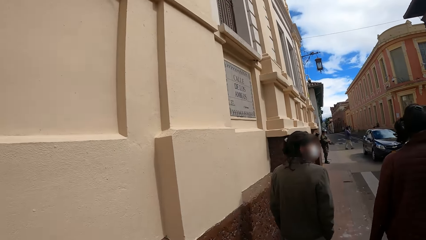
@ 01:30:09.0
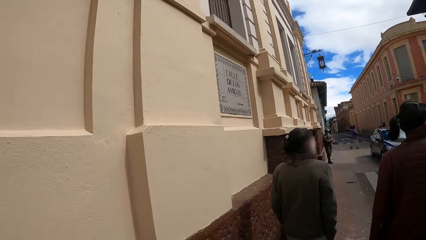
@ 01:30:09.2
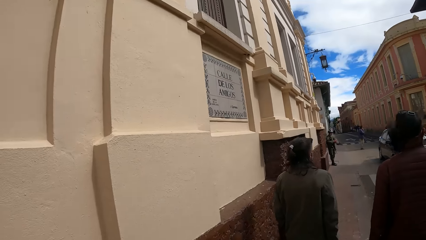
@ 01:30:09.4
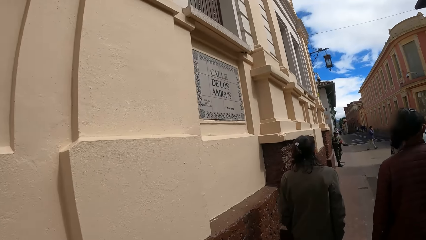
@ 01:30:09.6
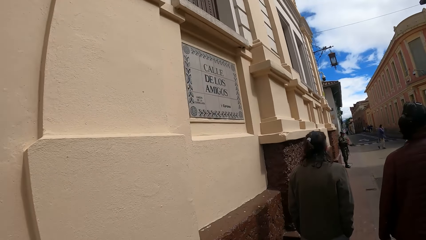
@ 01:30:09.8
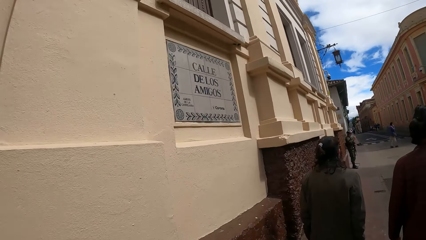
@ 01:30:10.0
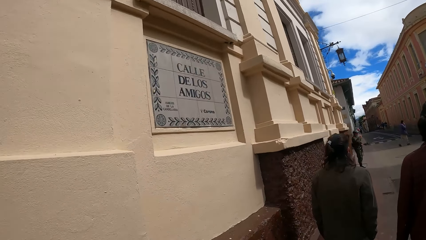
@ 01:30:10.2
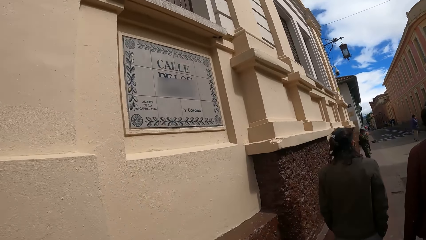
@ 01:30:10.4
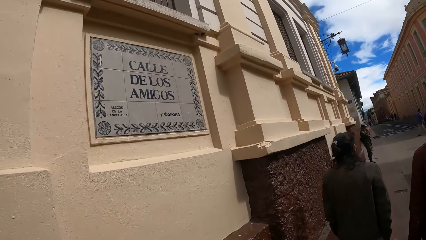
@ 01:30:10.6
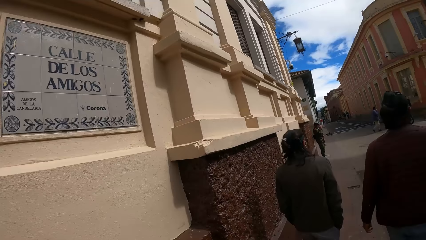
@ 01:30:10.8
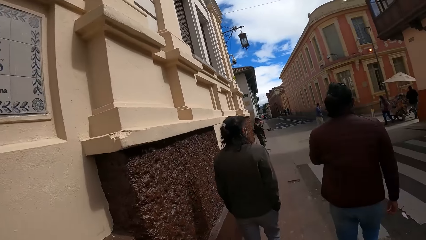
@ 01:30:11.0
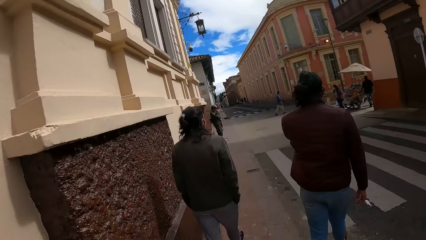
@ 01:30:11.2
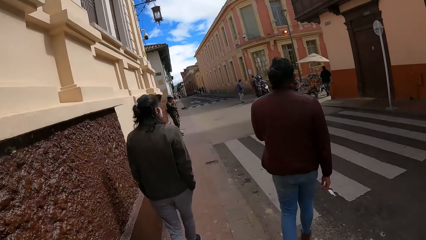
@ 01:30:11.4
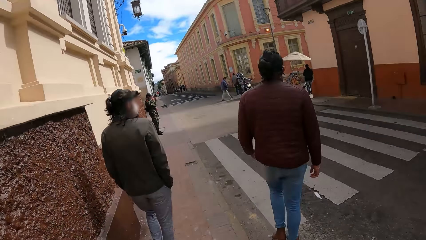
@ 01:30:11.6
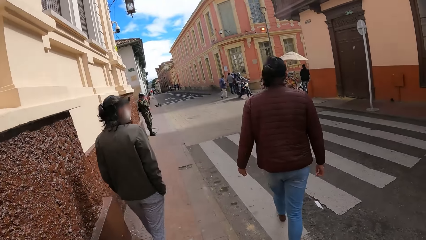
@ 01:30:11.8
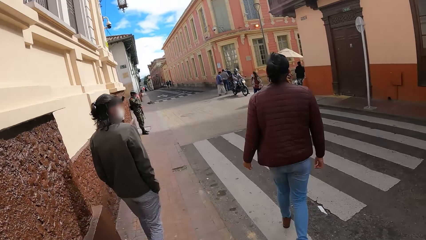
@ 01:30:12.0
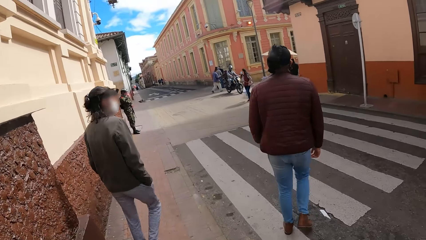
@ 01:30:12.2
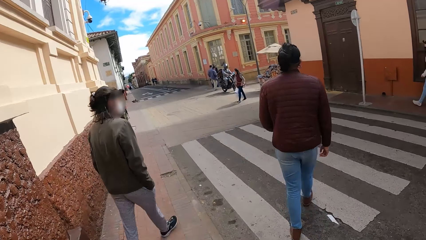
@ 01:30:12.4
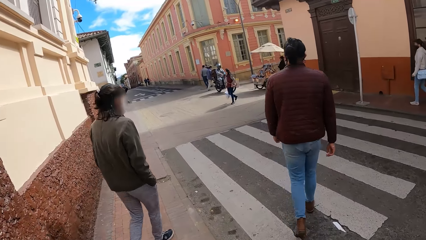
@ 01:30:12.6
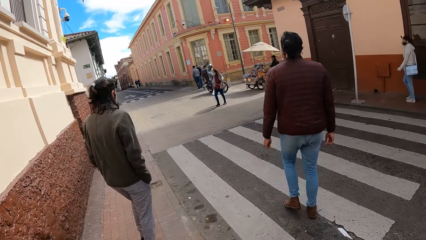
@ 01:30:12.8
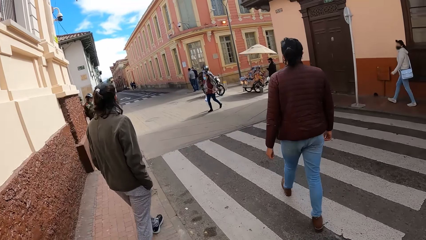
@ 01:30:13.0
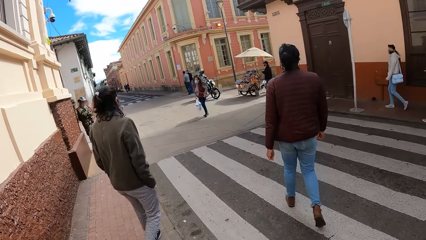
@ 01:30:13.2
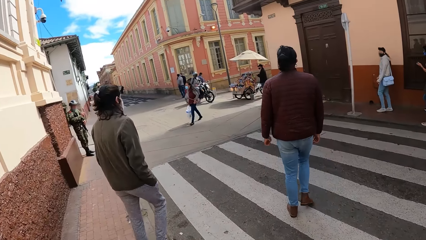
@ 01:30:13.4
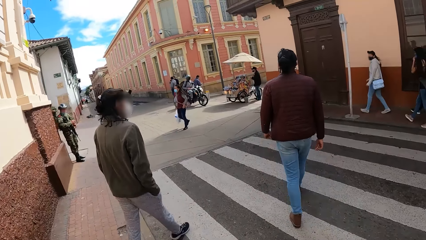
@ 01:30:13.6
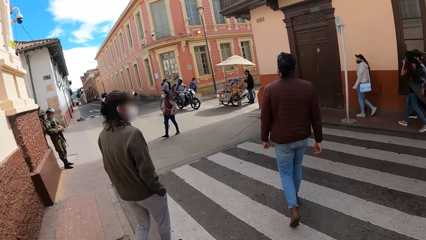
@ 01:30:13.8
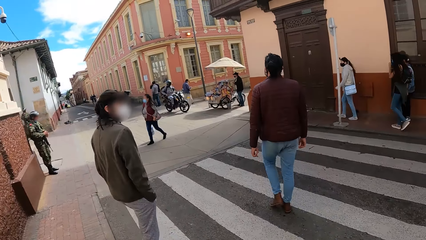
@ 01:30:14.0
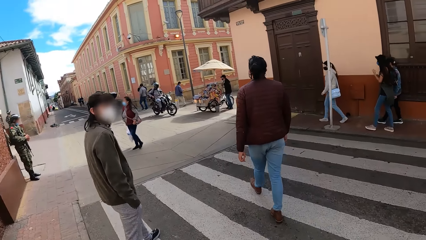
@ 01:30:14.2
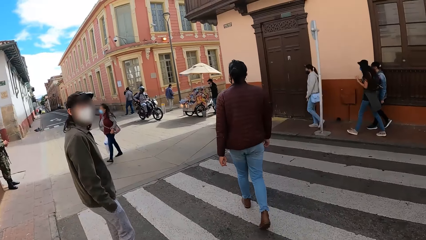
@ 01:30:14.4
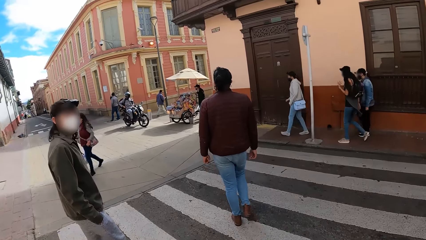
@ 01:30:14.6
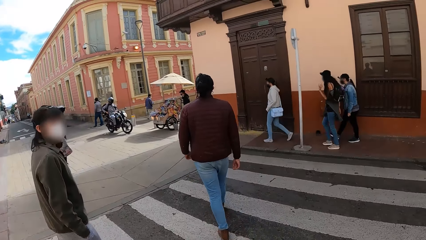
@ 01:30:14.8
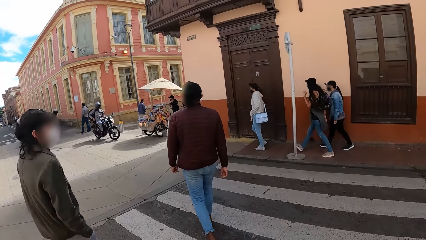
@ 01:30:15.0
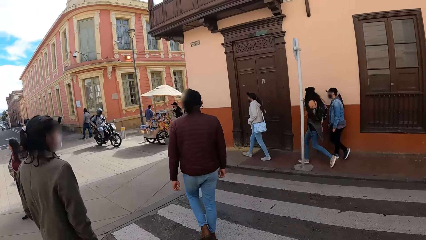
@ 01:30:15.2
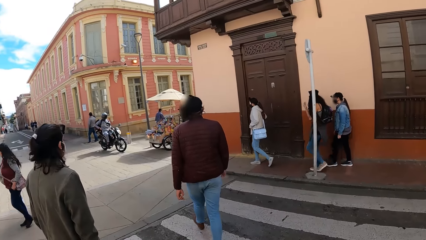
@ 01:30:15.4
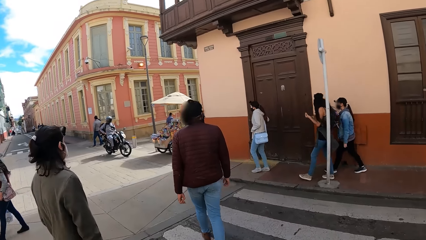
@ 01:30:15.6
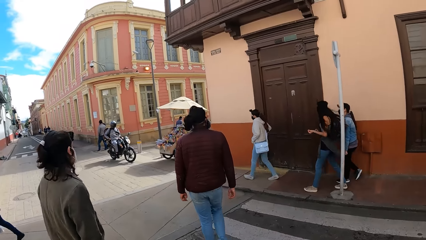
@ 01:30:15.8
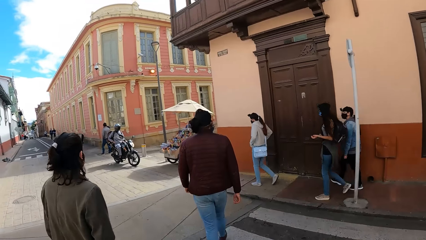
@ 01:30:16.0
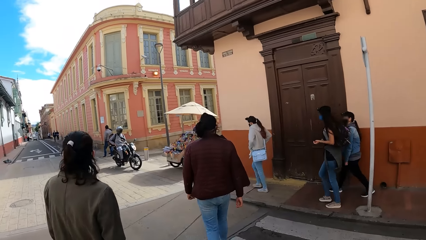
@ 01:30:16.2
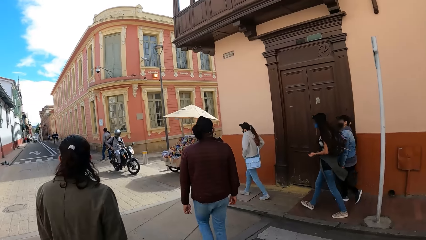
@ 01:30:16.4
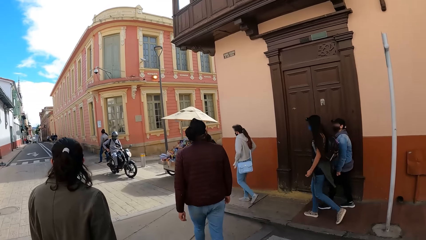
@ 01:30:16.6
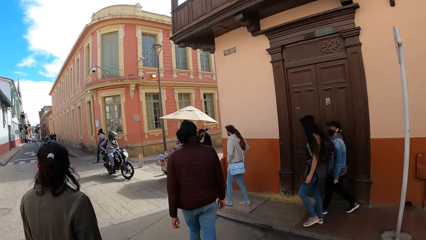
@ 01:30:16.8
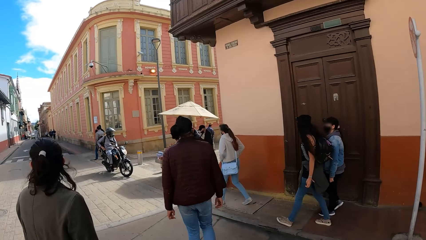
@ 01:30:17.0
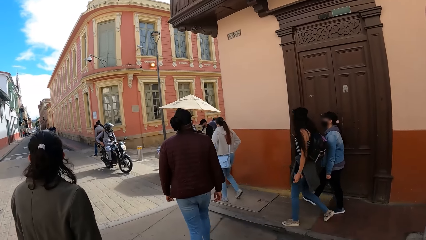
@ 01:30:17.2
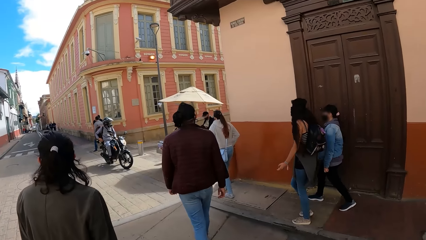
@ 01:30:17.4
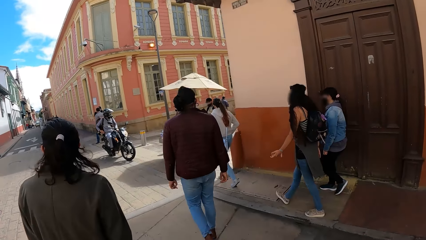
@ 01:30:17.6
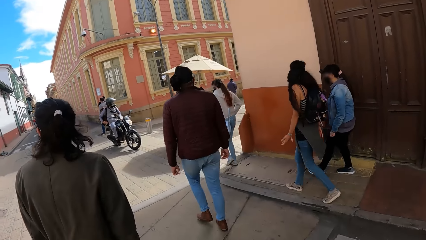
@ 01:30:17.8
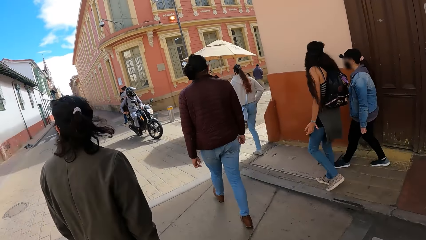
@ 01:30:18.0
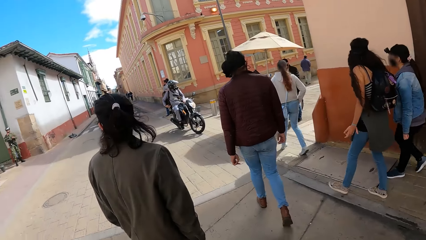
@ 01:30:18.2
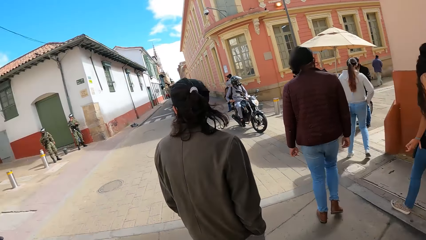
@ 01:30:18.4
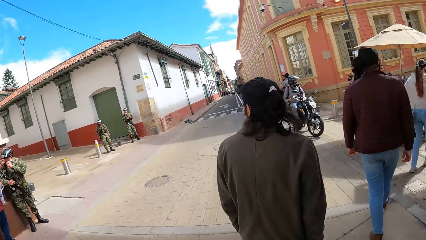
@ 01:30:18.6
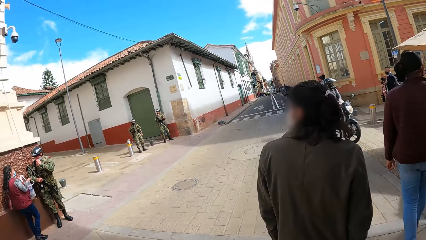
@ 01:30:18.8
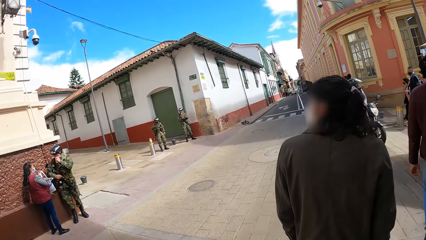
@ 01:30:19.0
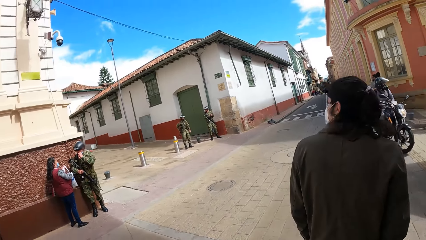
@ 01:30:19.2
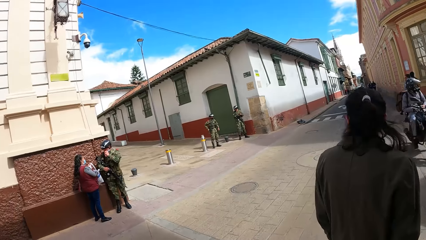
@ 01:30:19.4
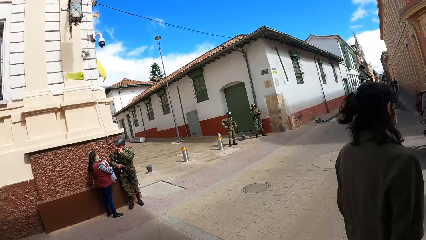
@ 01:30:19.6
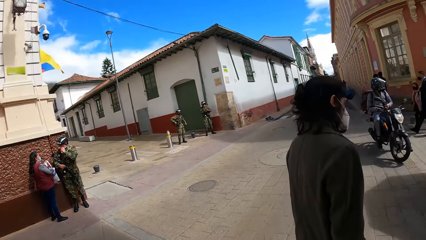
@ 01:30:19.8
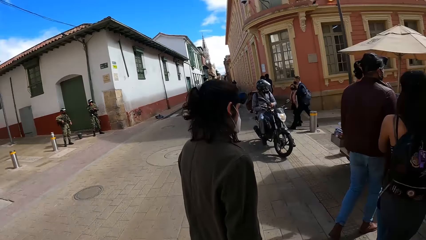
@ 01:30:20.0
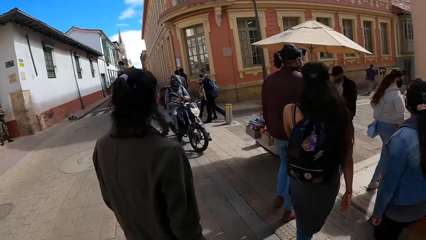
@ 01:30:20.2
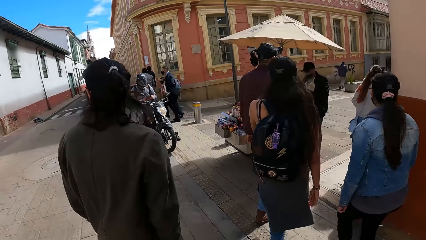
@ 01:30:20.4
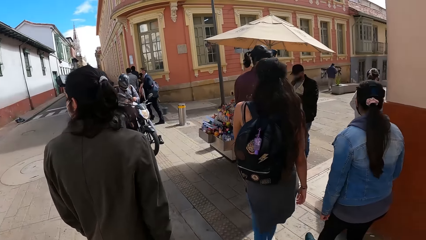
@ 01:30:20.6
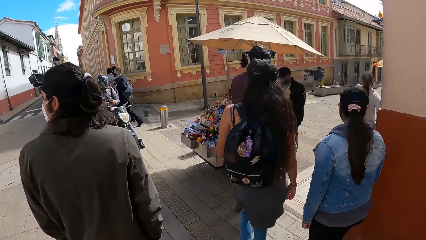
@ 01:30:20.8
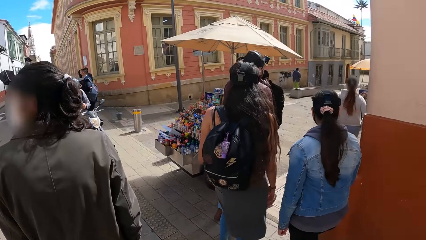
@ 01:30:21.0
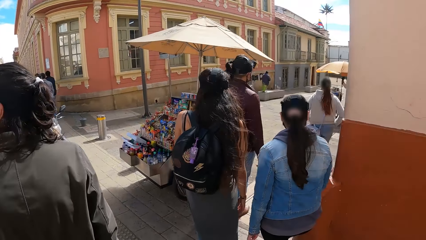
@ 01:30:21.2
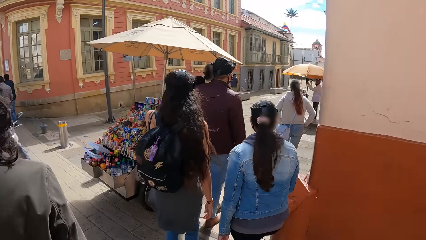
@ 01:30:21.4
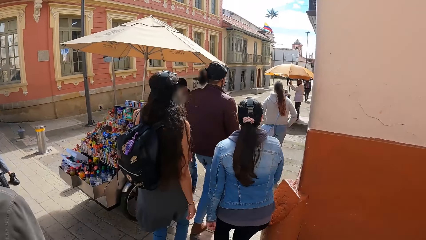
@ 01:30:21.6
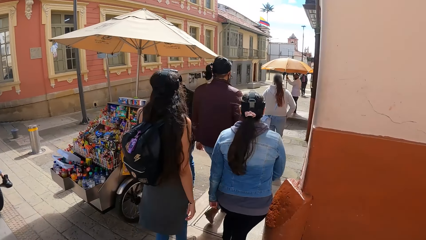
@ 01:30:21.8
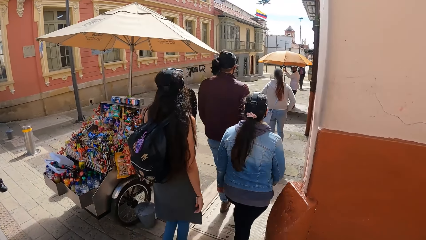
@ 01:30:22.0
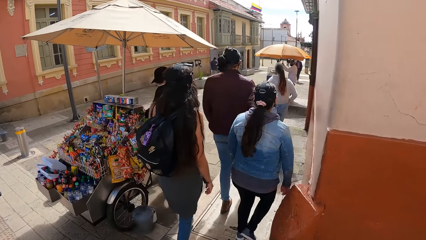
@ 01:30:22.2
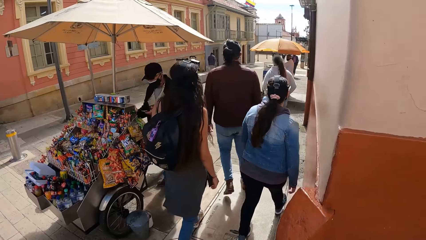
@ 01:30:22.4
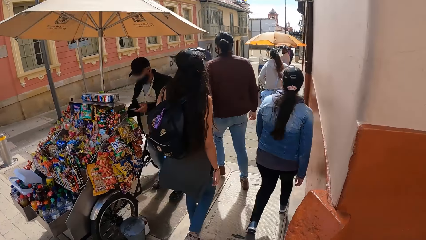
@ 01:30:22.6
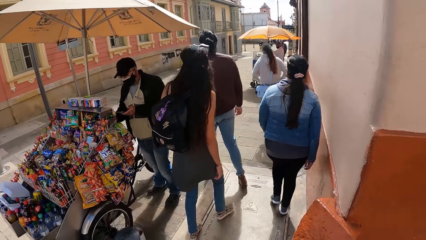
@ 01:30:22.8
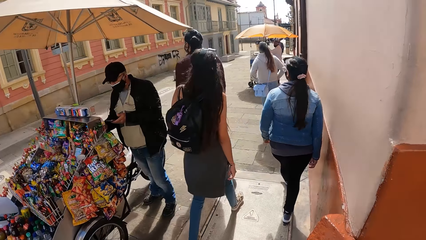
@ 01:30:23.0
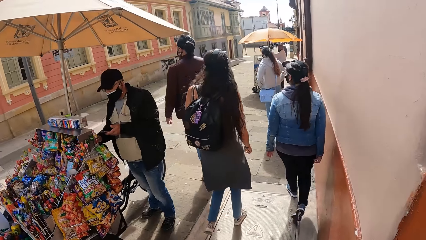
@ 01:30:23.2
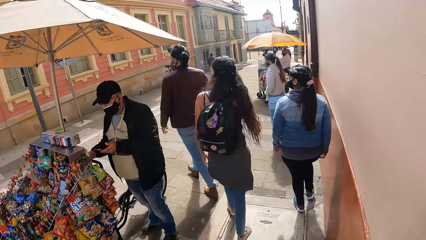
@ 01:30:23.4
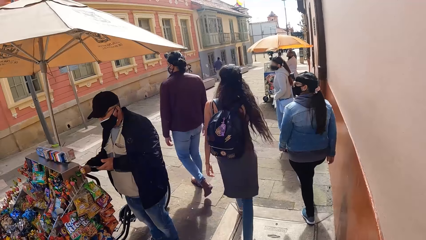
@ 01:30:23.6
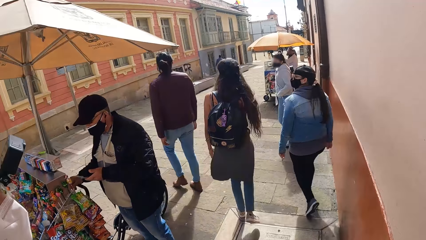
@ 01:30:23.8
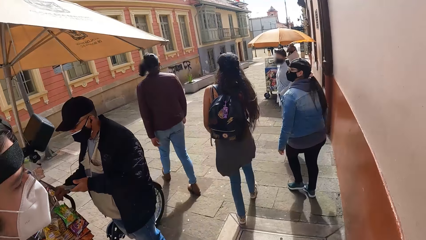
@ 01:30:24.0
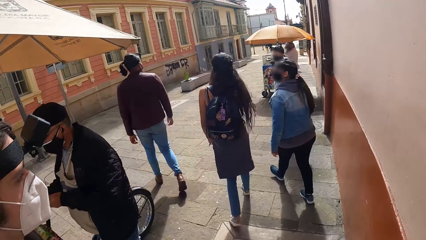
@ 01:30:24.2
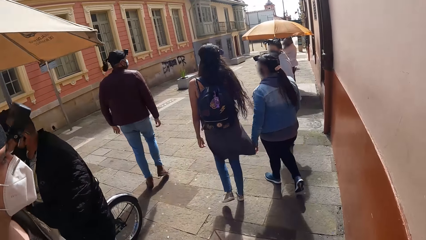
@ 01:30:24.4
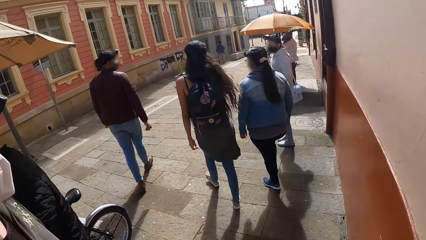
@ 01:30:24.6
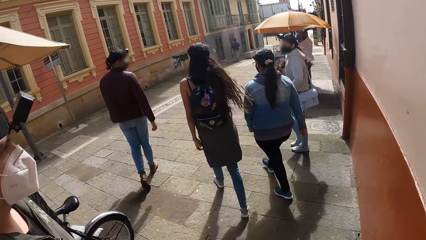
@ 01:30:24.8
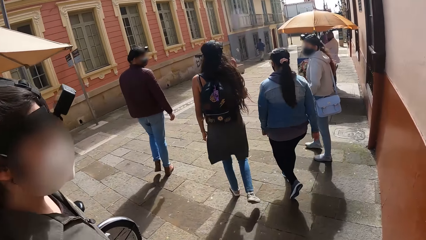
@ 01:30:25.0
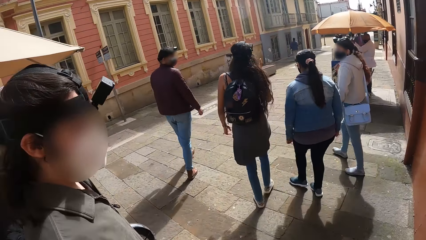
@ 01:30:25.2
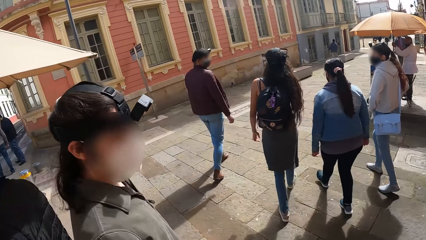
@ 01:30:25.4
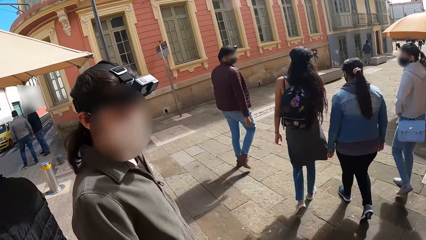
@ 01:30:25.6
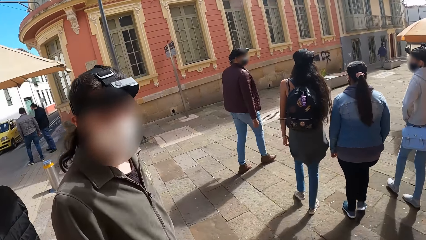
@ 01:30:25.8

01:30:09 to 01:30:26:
A man raises his left hand towards his face. The man crosses the road. The camera wearer crosses the road with the man and another man. They interact with the other man. They walk on a walkway with a group of people. A third man converses with a woman, another woman and a third woman on the pavement.
